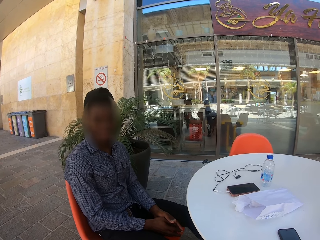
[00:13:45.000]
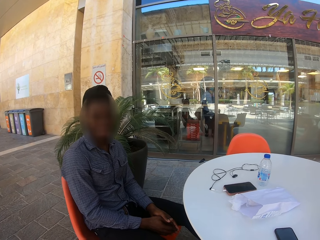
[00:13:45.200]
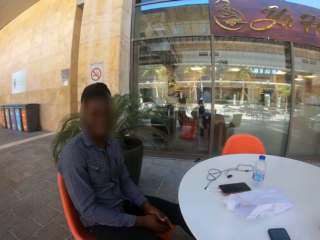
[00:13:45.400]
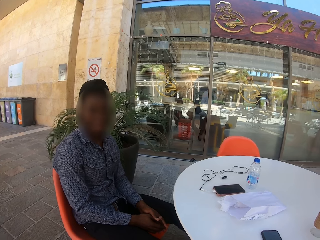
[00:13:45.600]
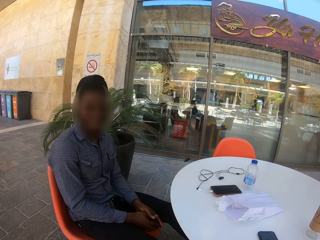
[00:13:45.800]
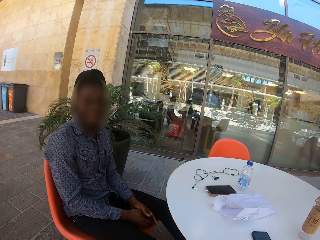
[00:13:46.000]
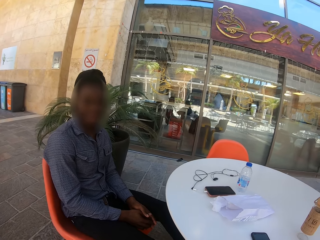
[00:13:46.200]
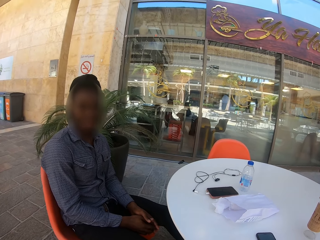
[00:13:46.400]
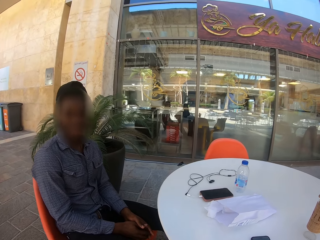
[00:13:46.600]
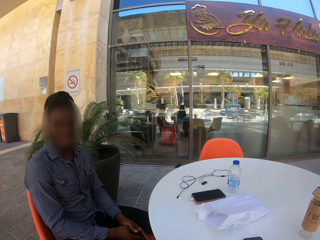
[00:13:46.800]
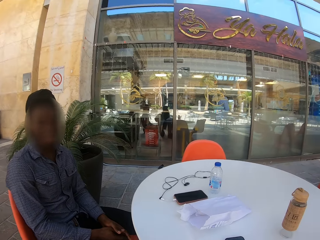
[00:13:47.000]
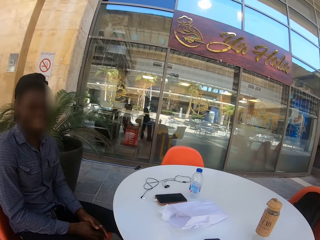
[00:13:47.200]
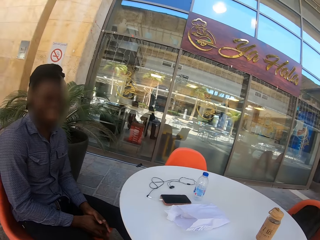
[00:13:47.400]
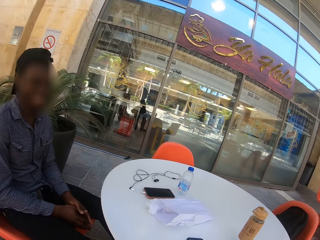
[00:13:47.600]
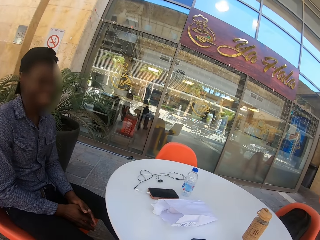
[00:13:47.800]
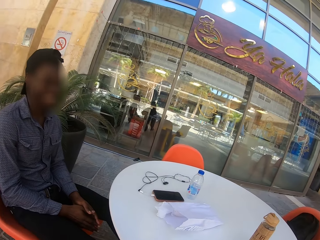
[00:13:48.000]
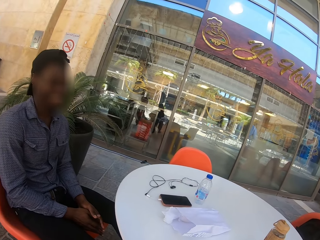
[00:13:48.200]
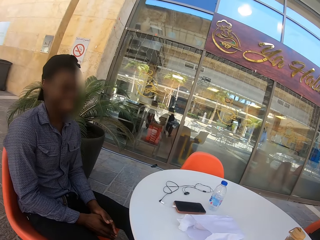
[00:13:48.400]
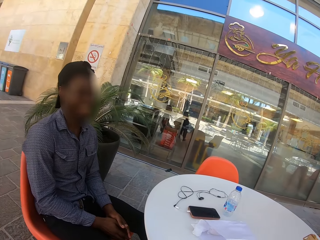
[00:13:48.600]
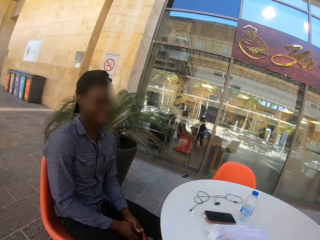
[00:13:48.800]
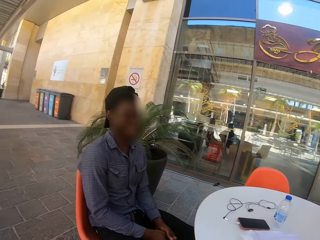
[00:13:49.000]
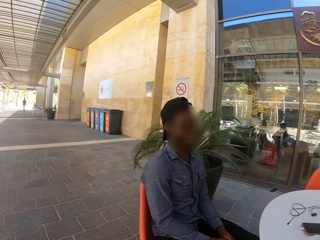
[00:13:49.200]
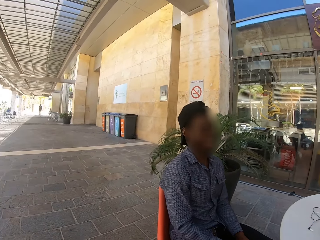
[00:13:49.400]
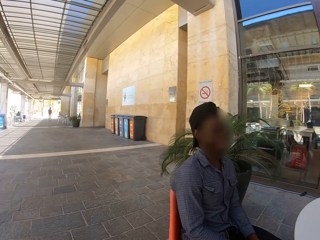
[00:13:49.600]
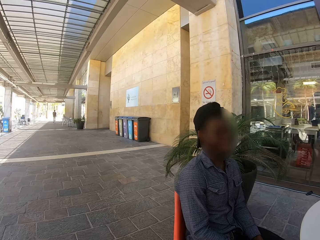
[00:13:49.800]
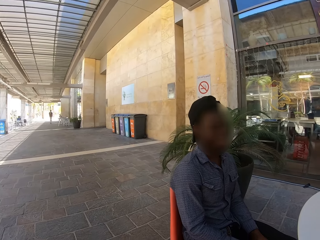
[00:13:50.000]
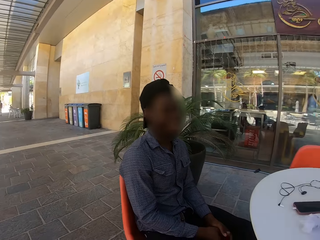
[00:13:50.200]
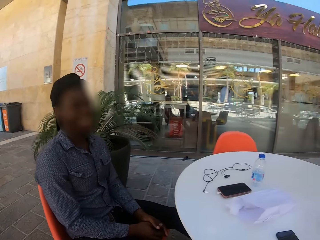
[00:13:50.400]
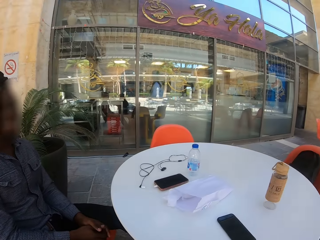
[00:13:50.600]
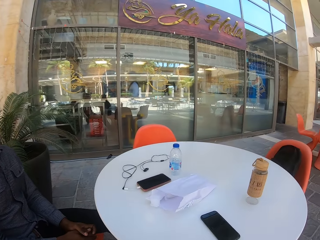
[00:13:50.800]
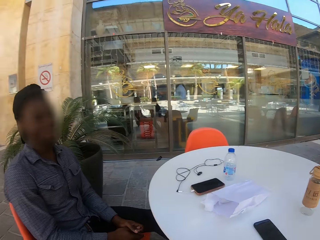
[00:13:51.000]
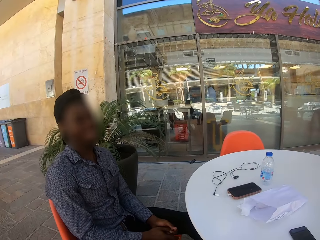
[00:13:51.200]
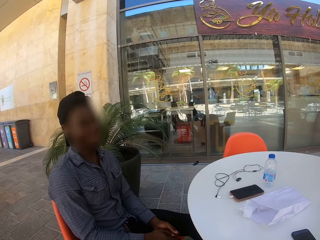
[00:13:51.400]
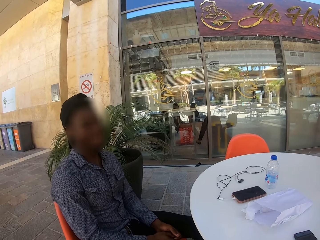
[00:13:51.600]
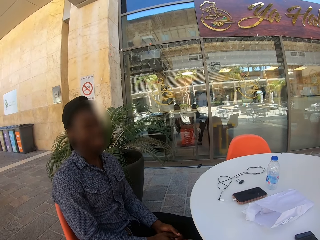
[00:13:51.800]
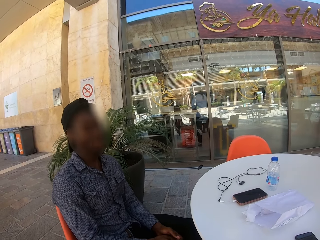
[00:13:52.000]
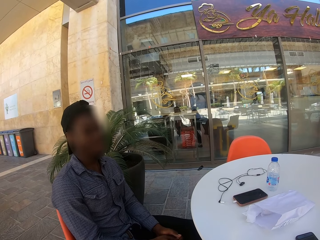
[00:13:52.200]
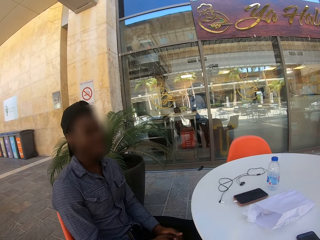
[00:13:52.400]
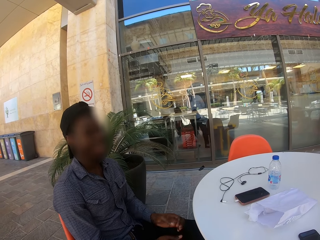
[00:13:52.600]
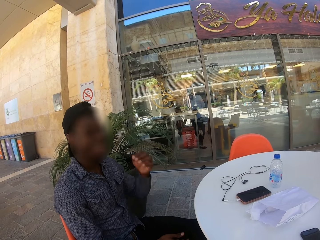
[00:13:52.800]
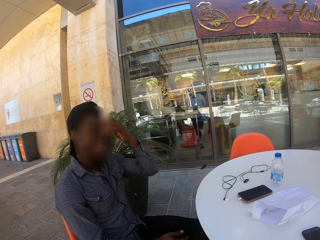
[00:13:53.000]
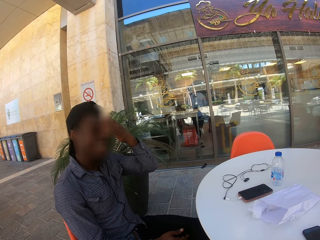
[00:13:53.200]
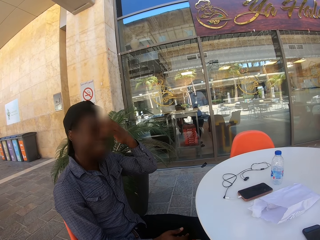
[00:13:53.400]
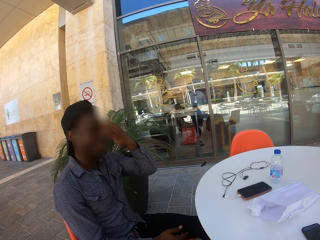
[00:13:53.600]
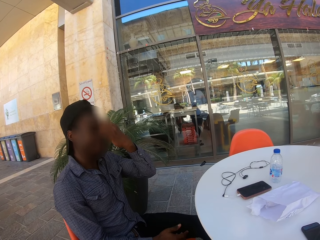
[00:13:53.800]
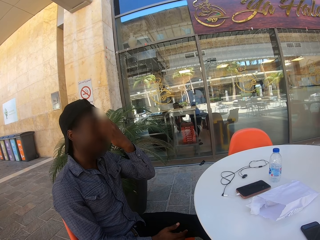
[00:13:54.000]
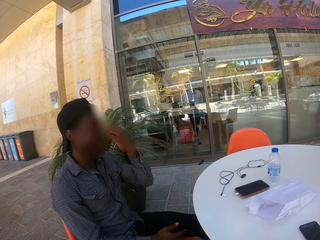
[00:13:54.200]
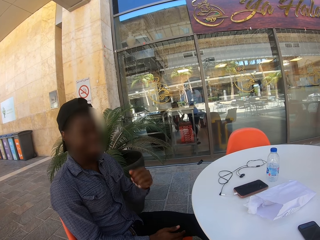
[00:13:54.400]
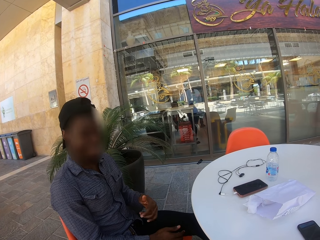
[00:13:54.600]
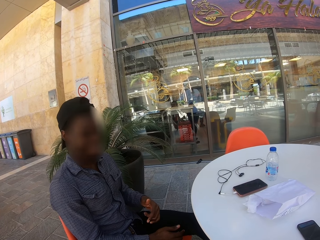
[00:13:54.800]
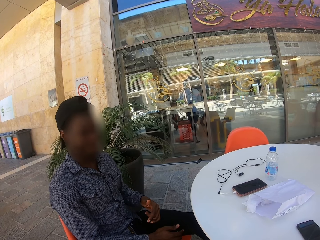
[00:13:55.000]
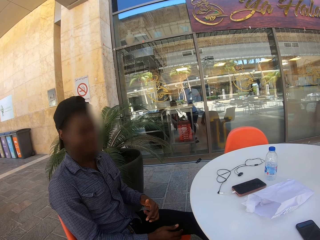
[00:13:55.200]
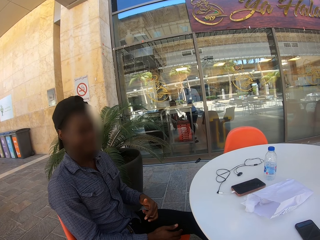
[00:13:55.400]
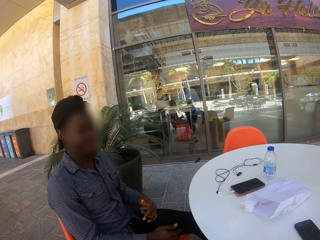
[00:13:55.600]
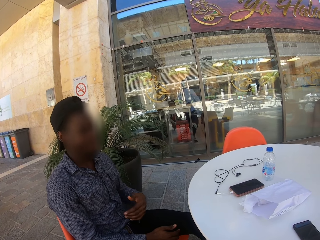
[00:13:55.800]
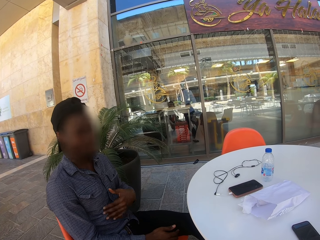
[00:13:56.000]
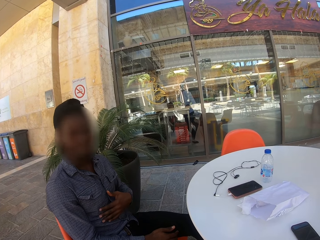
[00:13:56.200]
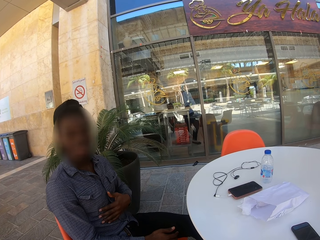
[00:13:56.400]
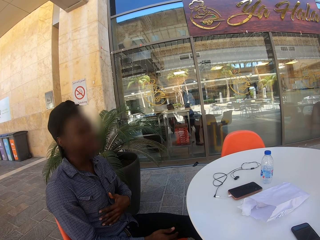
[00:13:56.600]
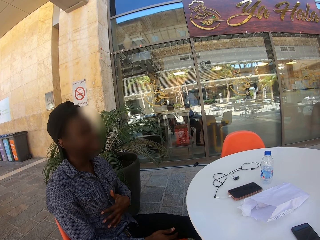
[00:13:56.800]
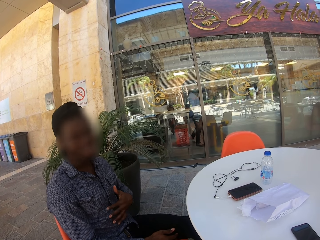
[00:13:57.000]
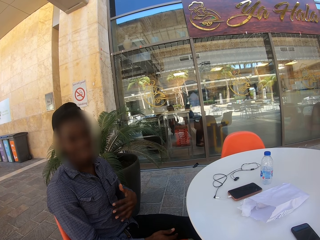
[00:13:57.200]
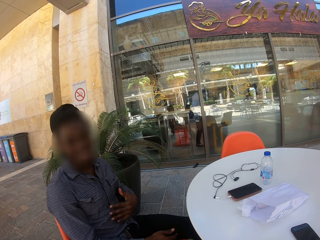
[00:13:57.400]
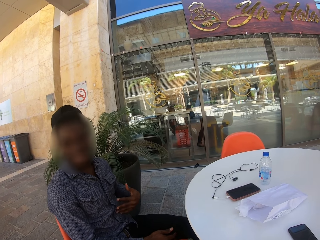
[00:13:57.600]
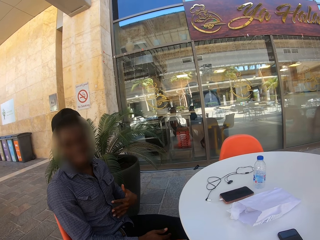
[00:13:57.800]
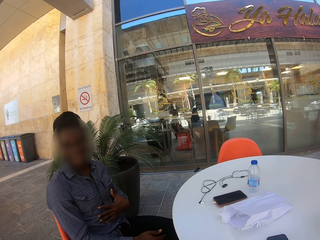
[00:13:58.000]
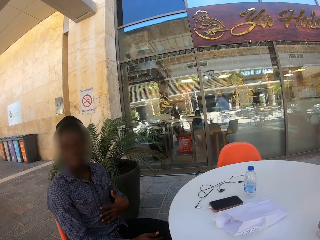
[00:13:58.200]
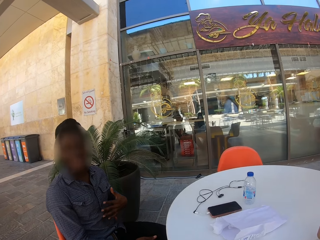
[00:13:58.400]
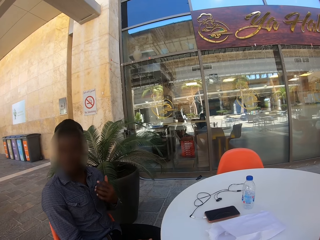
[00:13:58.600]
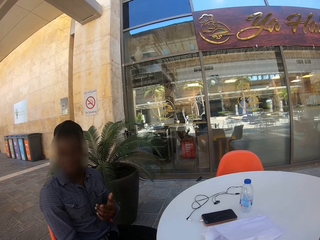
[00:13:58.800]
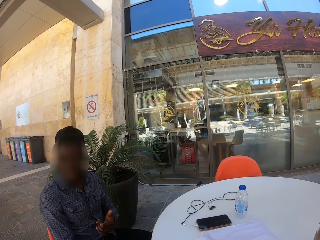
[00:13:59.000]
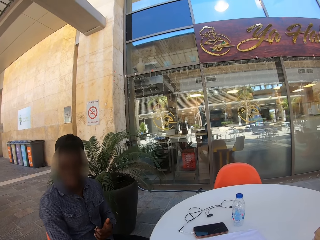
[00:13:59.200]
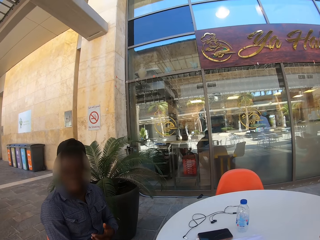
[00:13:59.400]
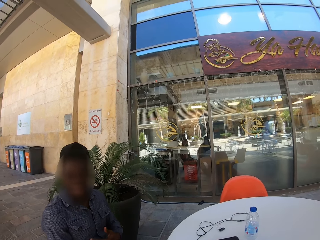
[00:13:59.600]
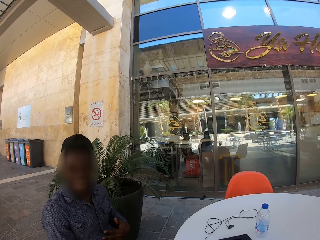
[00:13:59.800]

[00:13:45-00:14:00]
A woman walks around a room. A man walks on the veranda. Another man scratches his face. He puts down a hand. He puts a hand on his stomach.

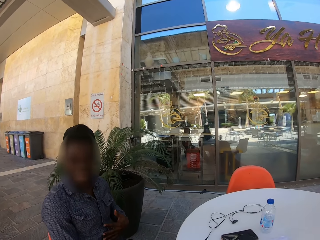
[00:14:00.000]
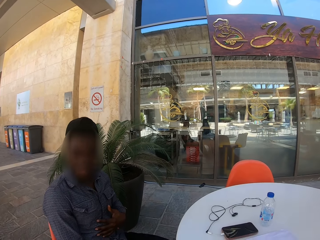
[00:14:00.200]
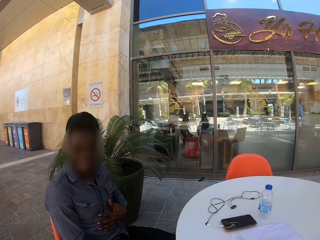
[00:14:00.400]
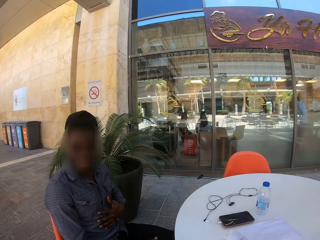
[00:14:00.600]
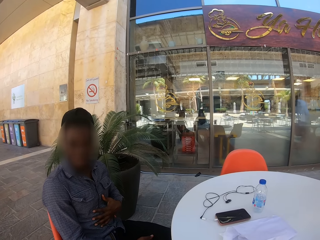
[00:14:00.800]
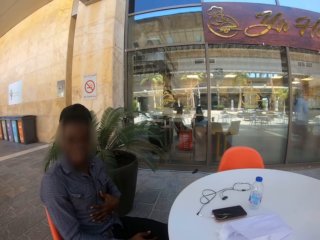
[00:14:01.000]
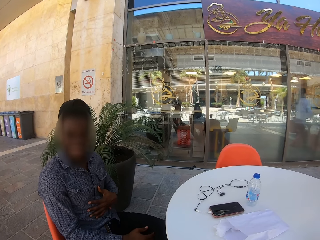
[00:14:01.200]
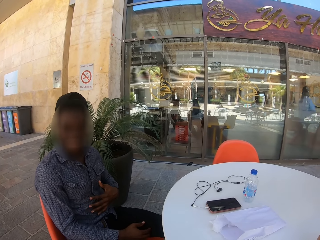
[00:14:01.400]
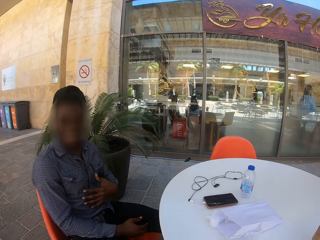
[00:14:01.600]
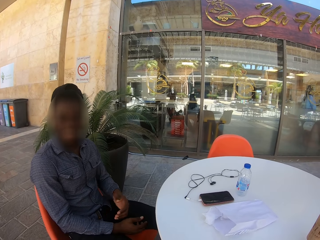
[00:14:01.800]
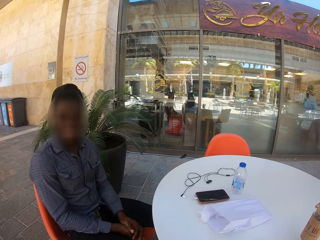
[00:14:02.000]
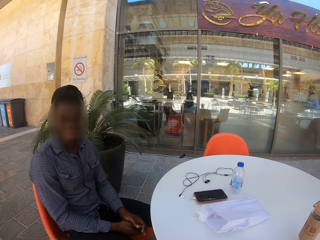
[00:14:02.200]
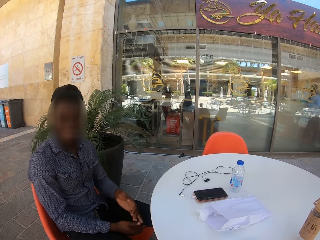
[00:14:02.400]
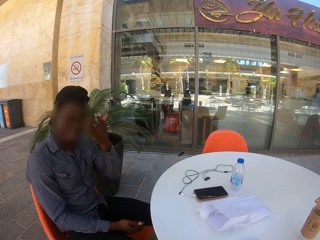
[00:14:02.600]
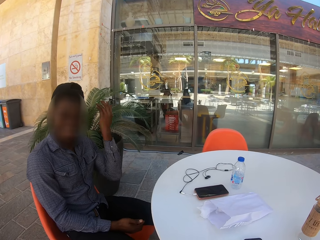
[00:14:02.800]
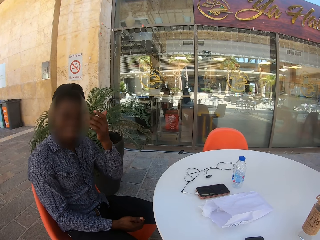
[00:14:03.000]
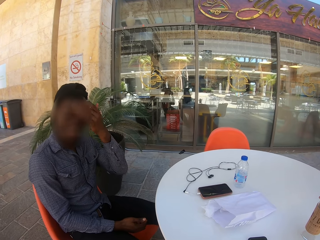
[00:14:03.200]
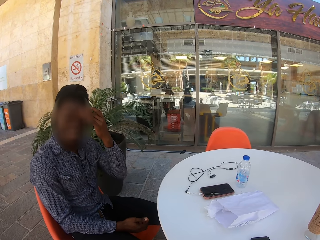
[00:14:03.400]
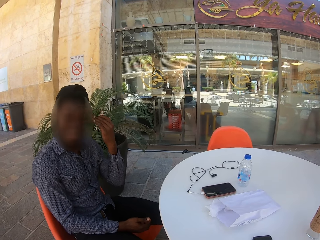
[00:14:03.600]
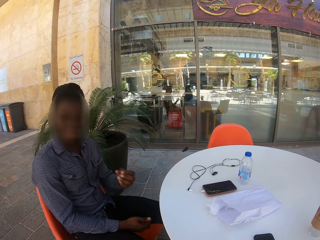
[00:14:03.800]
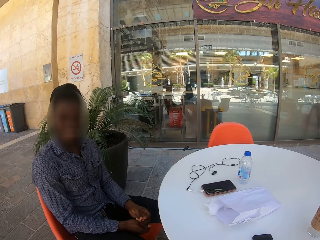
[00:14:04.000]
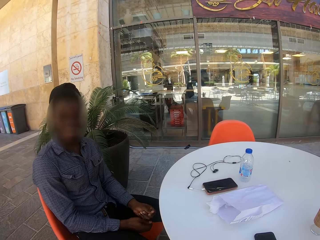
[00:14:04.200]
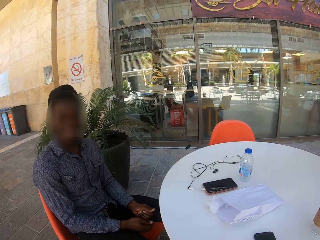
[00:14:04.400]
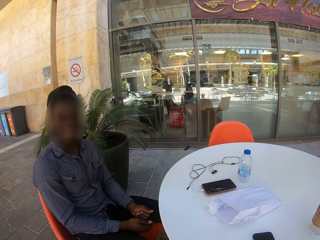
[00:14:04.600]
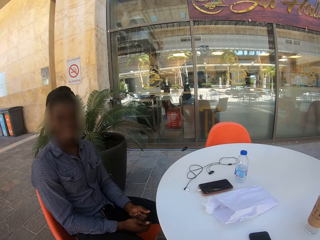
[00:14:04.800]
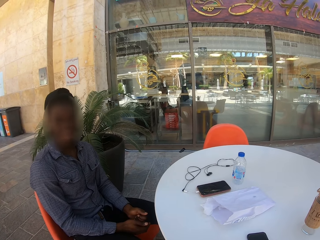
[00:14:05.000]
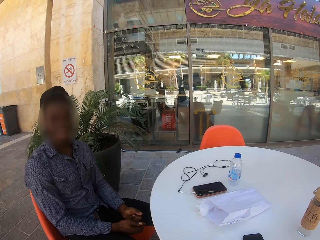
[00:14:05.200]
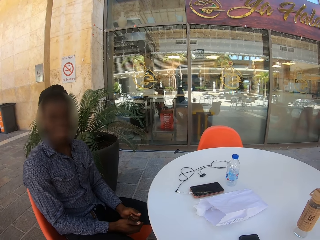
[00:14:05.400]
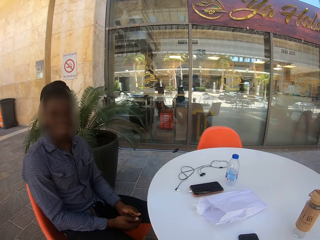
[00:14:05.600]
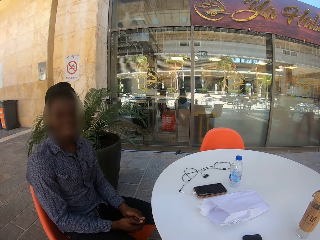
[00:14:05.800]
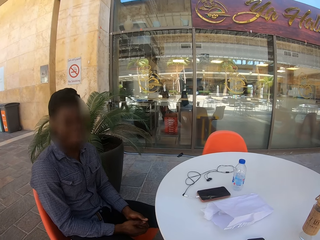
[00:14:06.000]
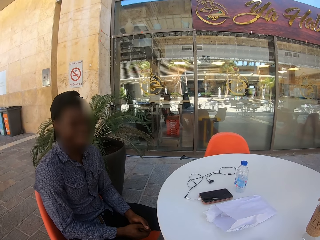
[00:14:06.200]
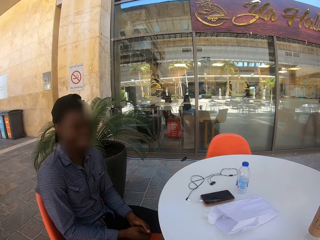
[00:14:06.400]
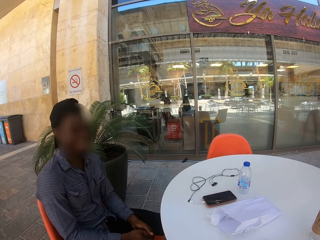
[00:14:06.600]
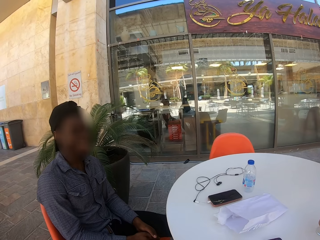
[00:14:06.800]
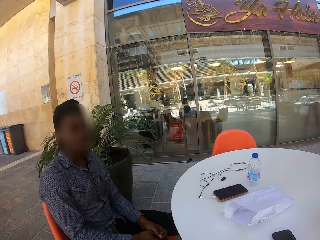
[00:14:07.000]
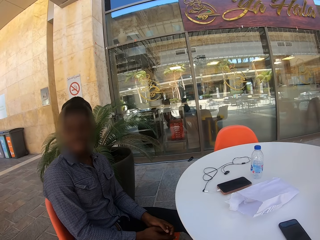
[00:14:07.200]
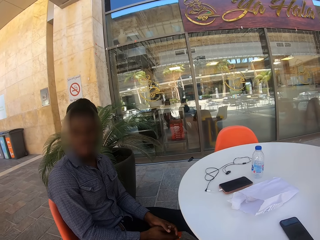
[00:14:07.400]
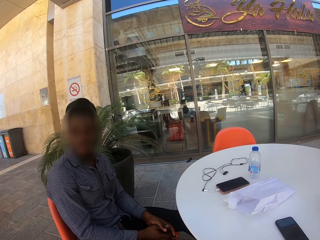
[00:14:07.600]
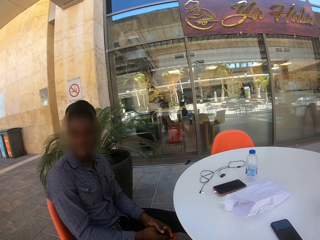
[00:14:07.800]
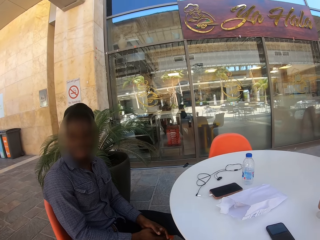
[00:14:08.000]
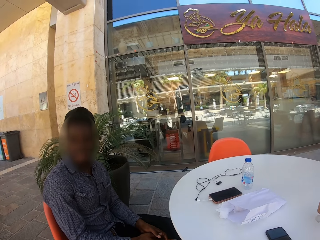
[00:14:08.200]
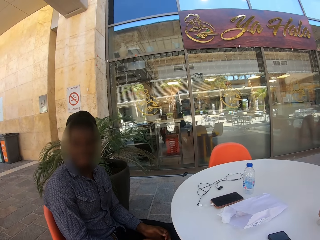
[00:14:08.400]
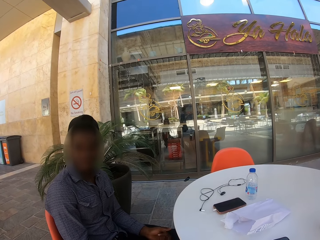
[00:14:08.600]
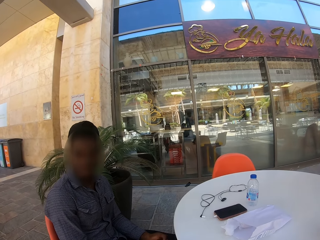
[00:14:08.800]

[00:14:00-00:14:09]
A man touches his face. He puts down a hand.
